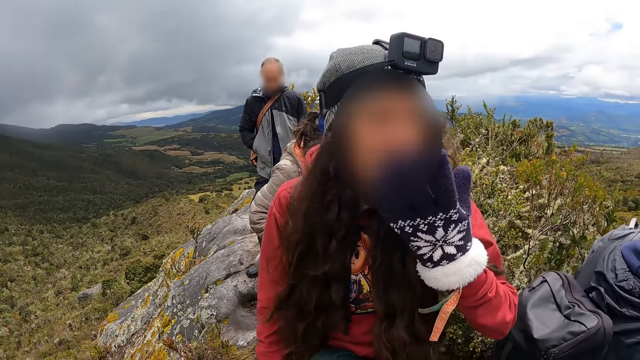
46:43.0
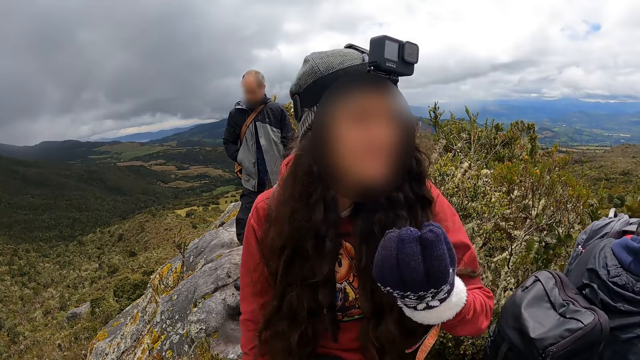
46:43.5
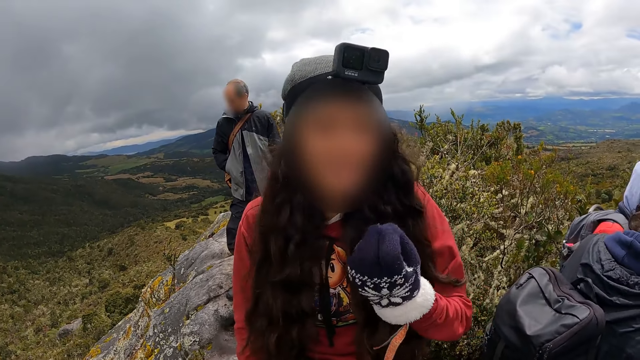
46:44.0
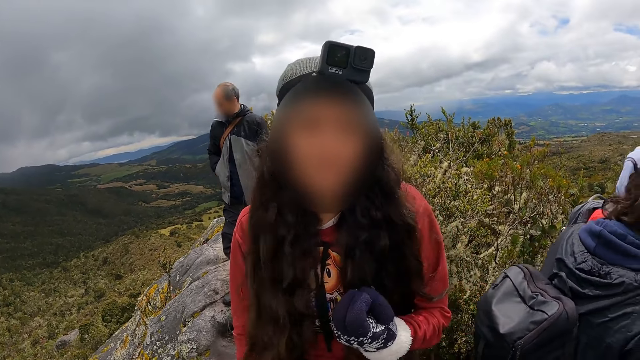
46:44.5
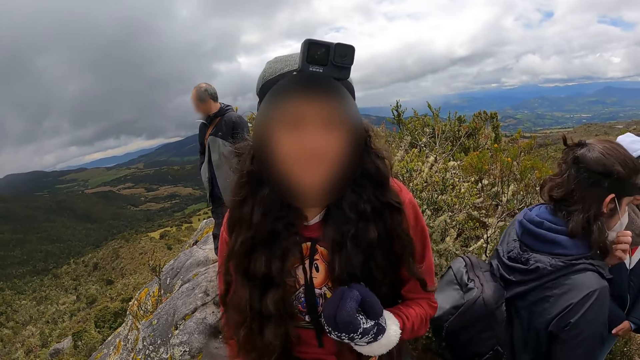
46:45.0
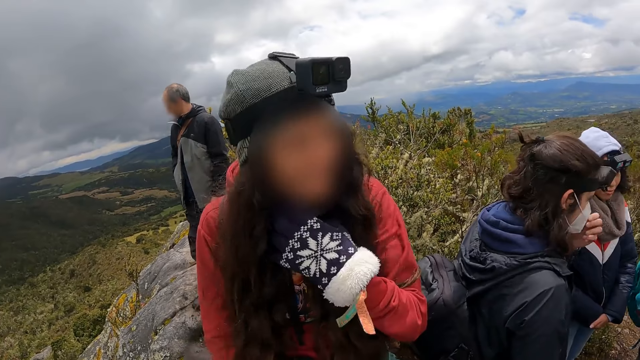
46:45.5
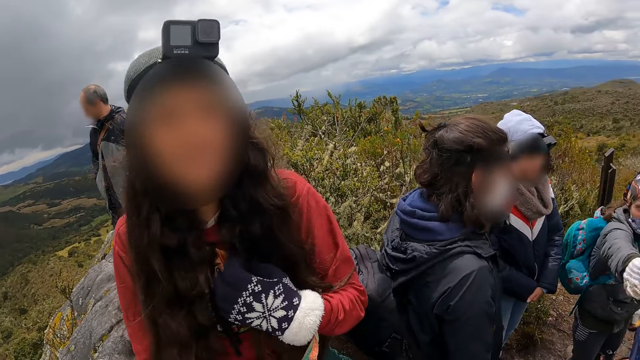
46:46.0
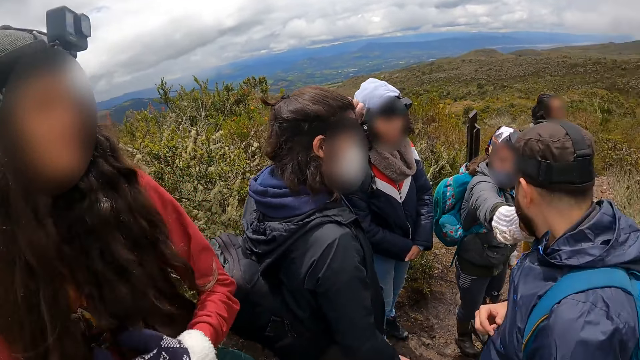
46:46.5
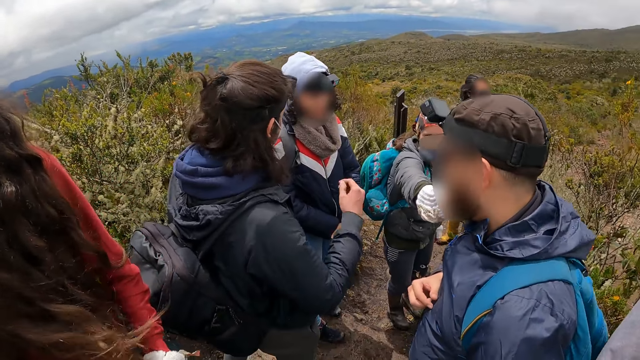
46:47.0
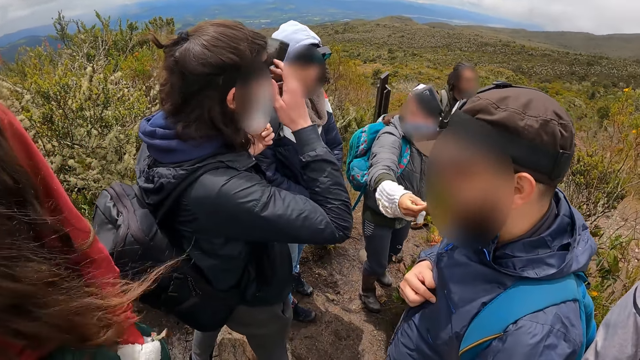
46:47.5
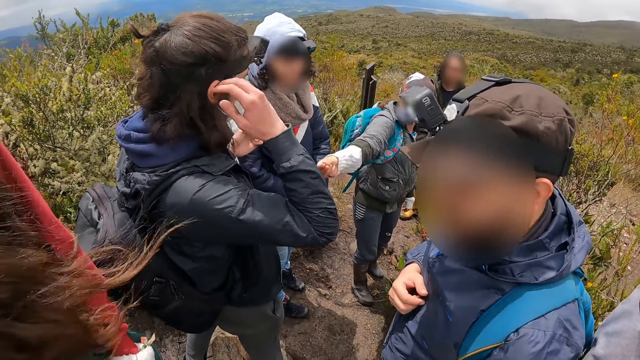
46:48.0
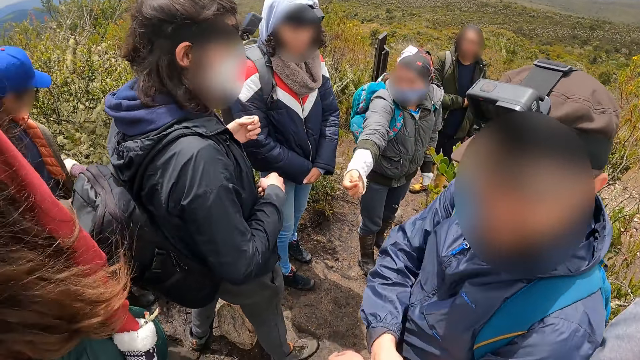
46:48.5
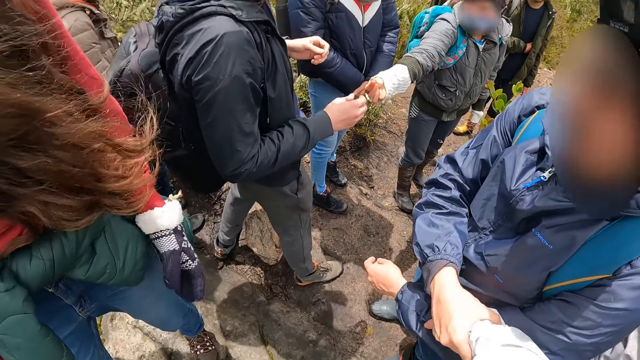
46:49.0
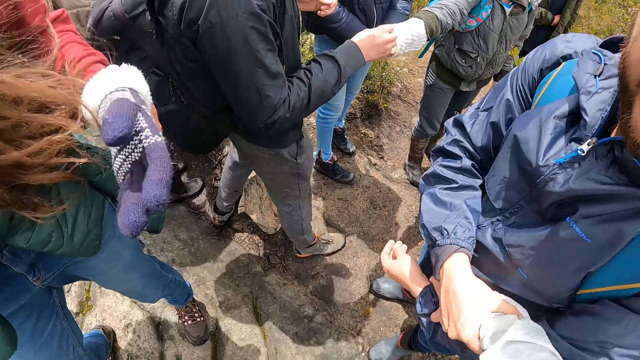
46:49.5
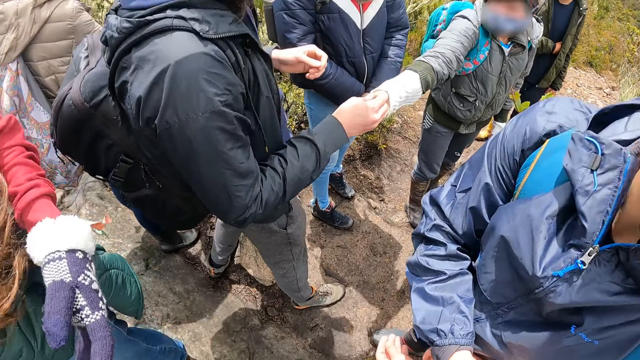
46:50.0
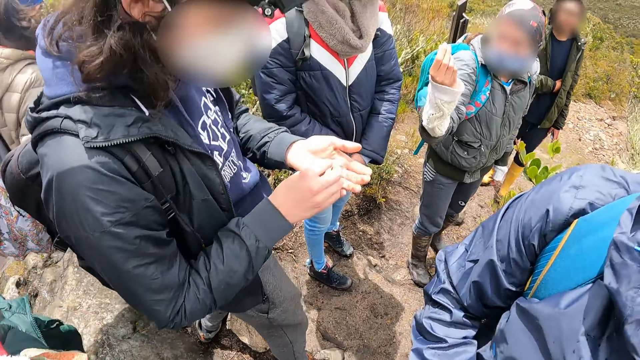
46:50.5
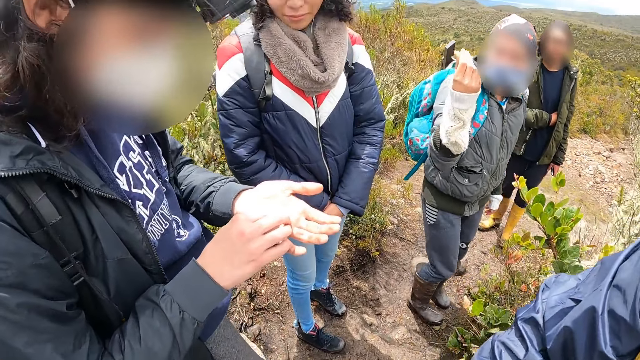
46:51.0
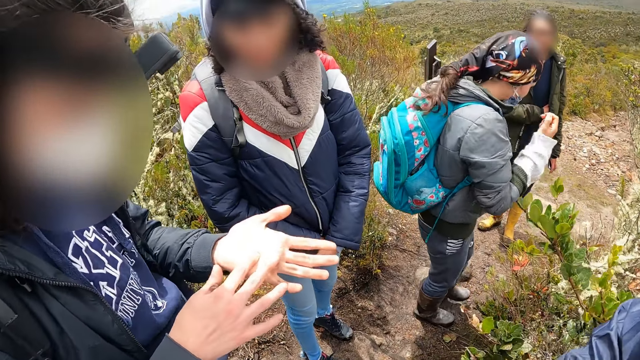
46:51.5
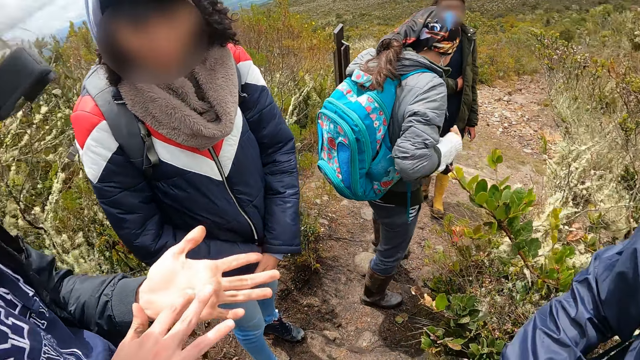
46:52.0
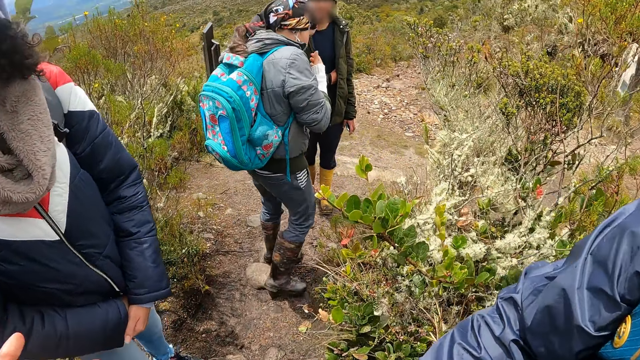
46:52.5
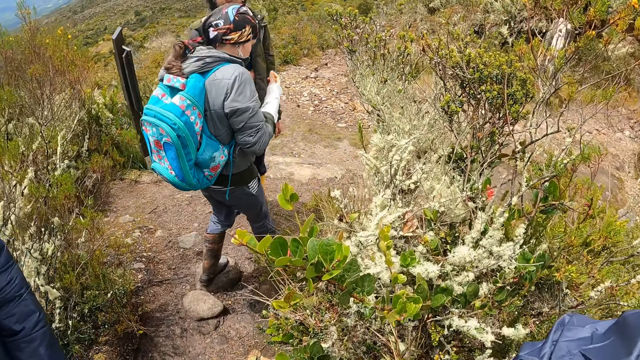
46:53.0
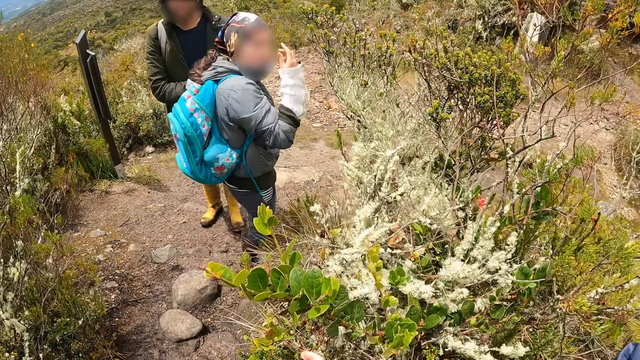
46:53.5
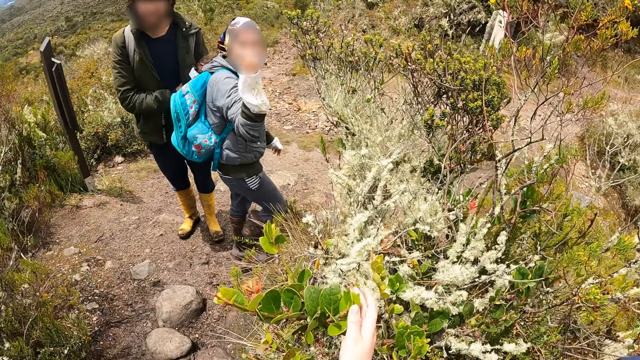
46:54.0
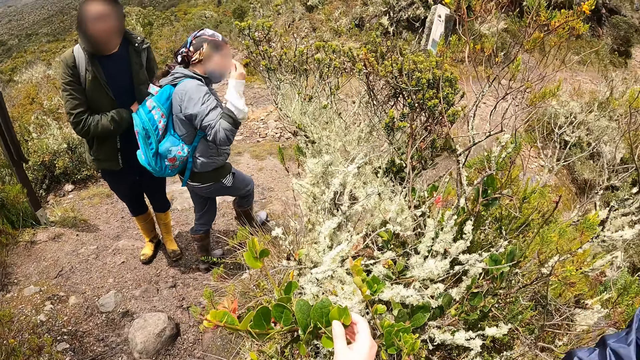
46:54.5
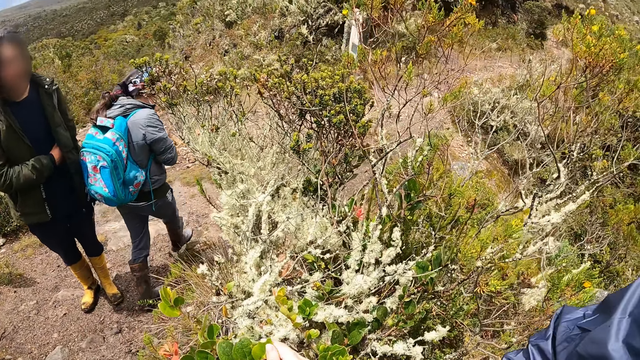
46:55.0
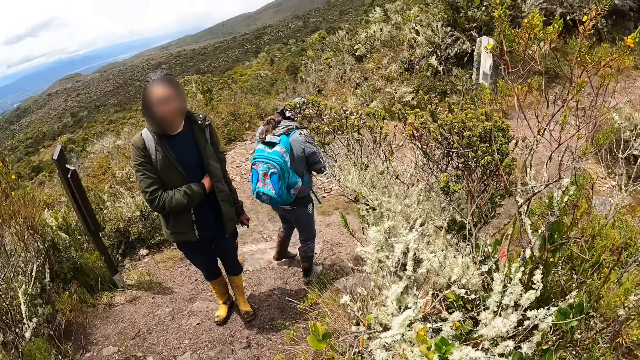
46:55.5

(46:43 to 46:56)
A woman makes gestures to the camera wearer. Another woman interacts with the group of people. The other woman gives a seed to the man with her right hand. The man collects the seed from the other woman with his right hand. He rubs the seed on his left palm with his right hand. The camera wearer walks around the mountain.

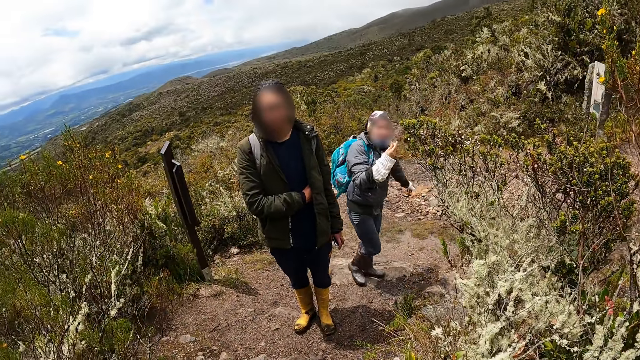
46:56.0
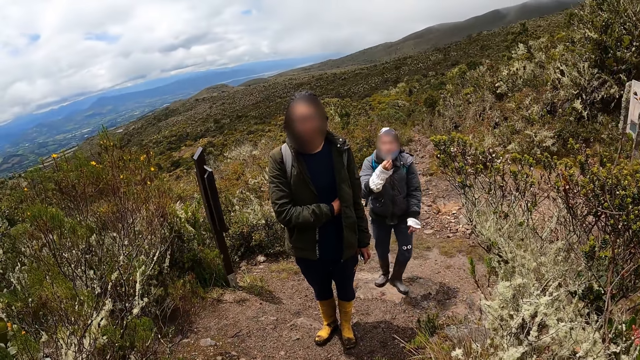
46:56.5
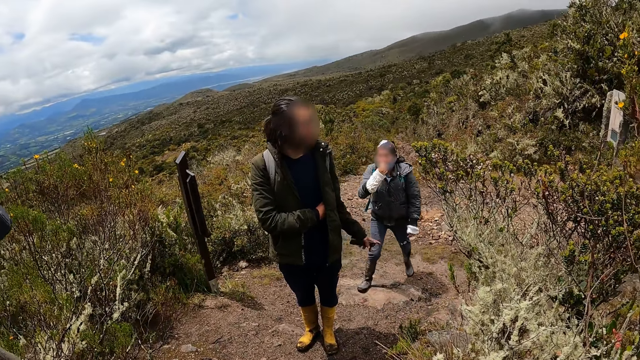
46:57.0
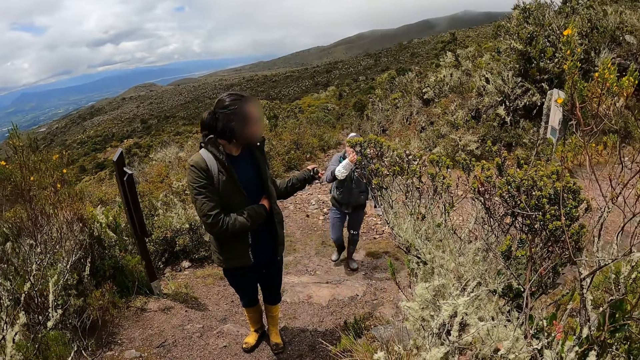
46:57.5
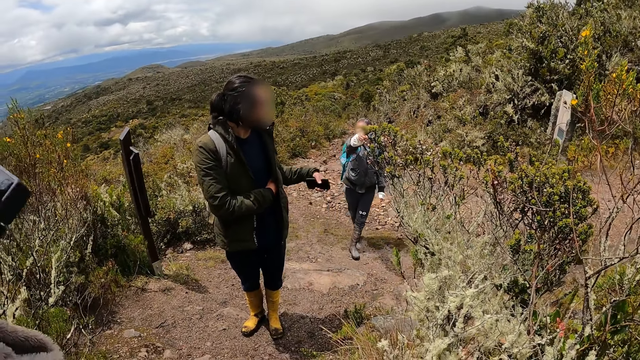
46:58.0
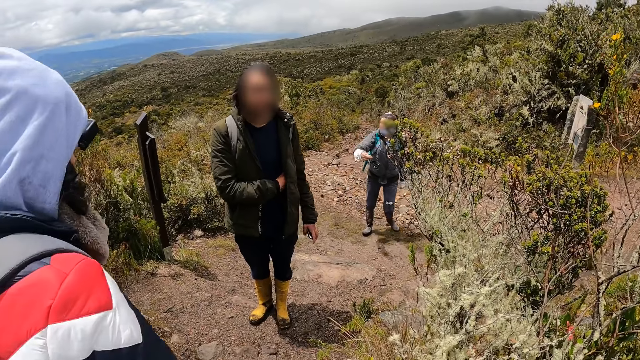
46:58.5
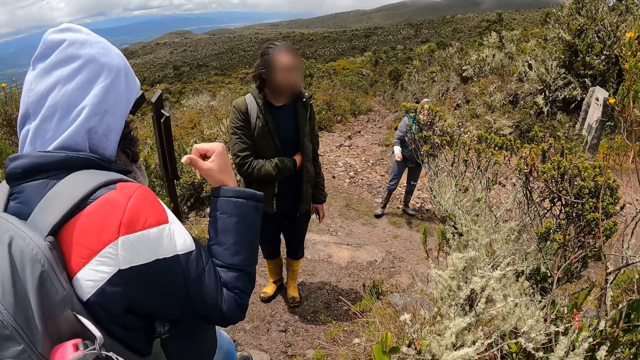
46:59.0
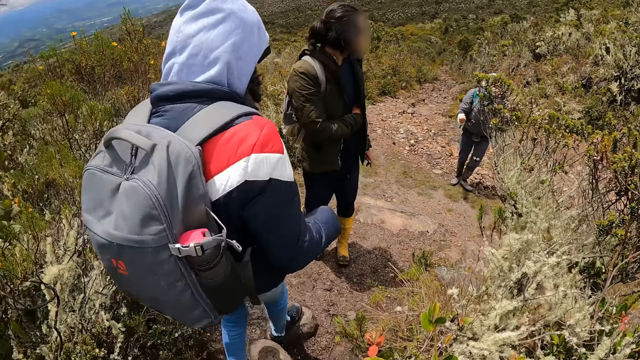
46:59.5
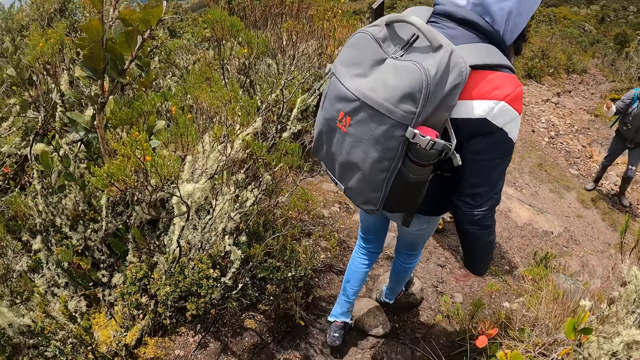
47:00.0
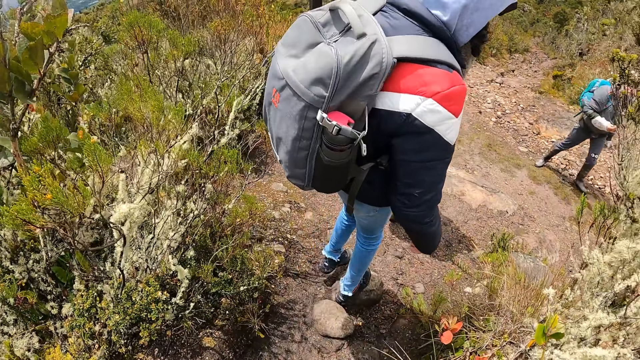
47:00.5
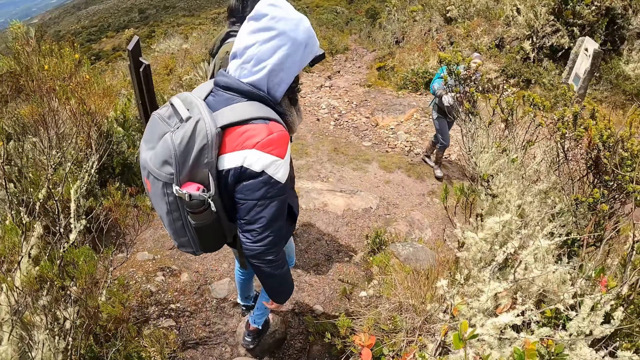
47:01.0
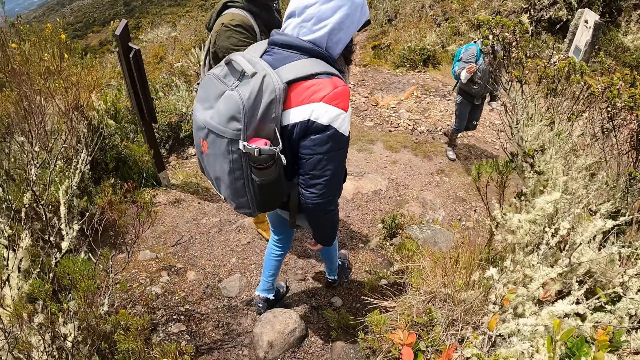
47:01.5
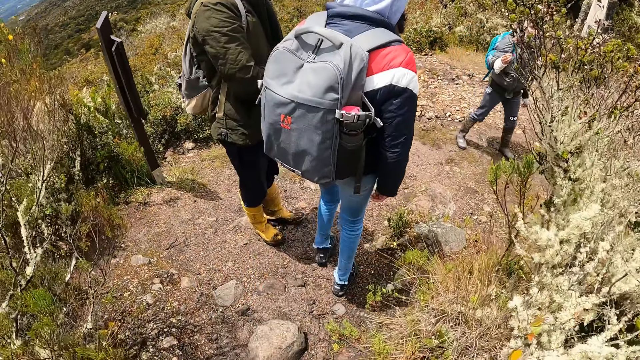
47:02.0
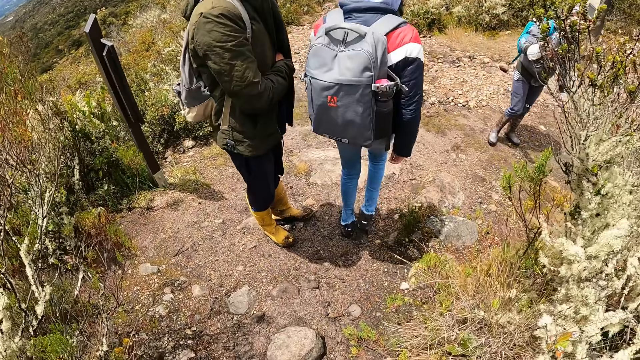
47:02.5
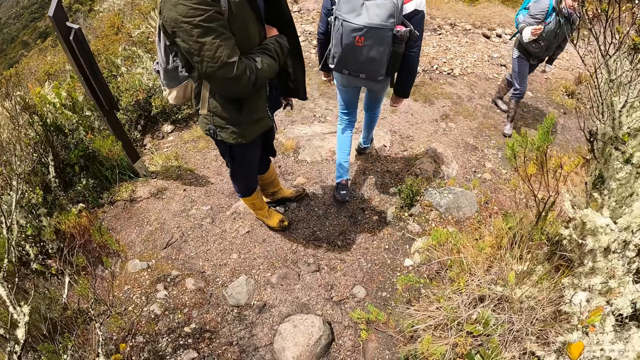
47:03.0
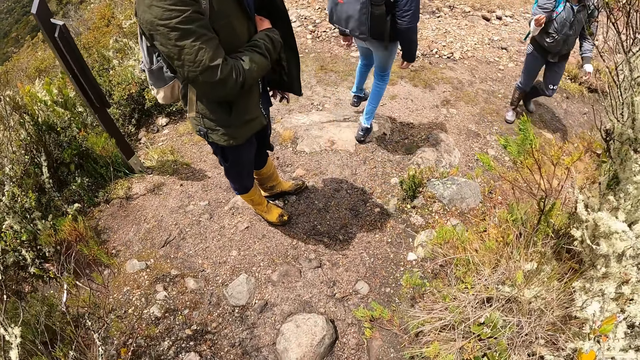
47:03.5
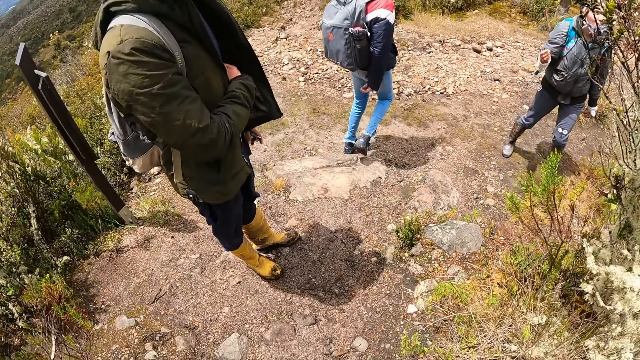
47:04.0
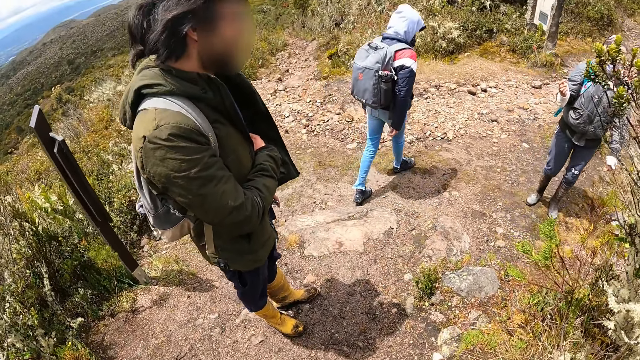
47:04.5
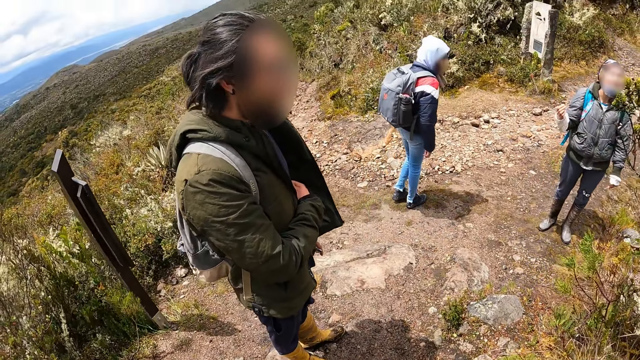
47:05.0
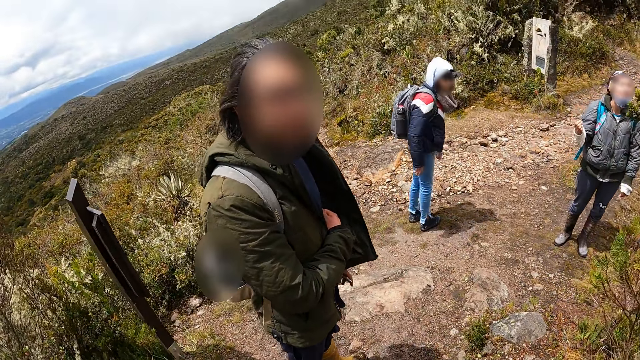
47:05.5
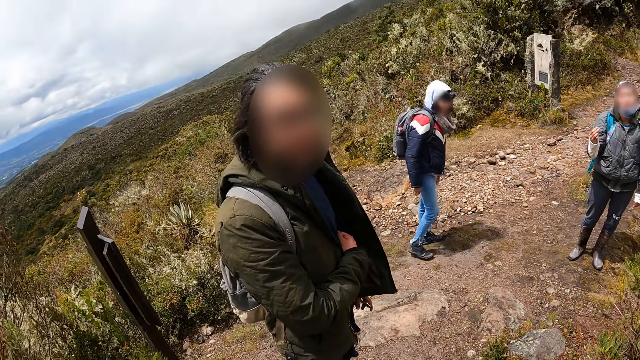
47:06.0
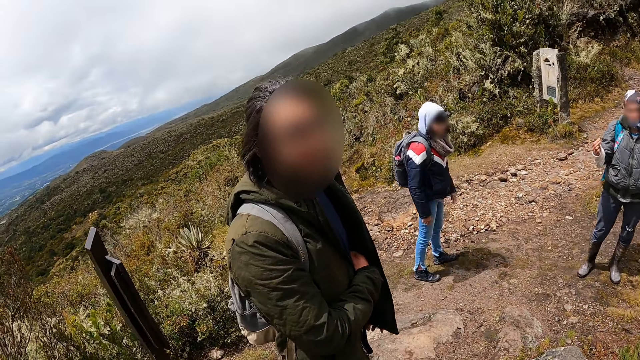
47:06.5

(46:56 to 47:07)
A man interacts with a woman. The woman interacts with the man. Another woman interacts with the man. The man interacts with the camera wearer.
